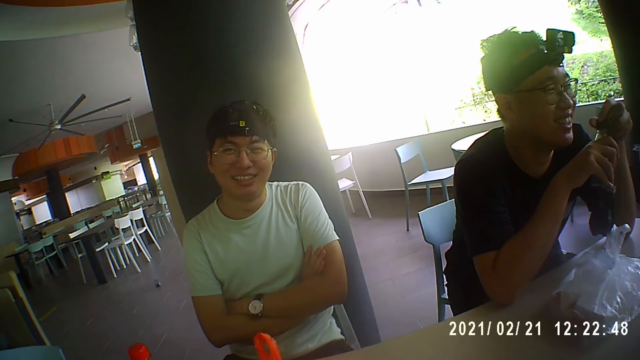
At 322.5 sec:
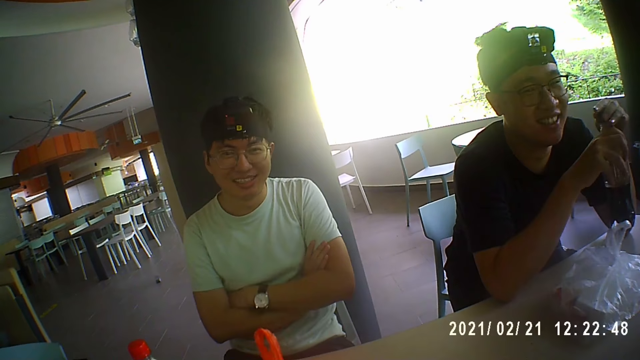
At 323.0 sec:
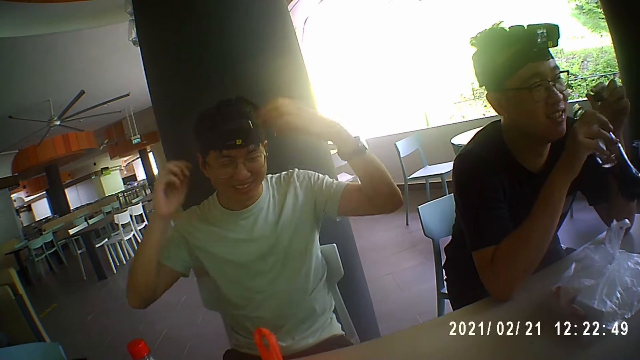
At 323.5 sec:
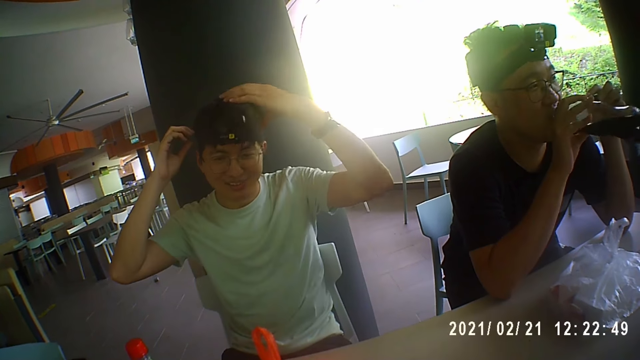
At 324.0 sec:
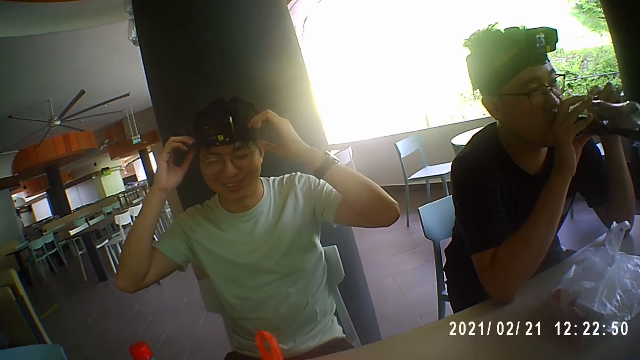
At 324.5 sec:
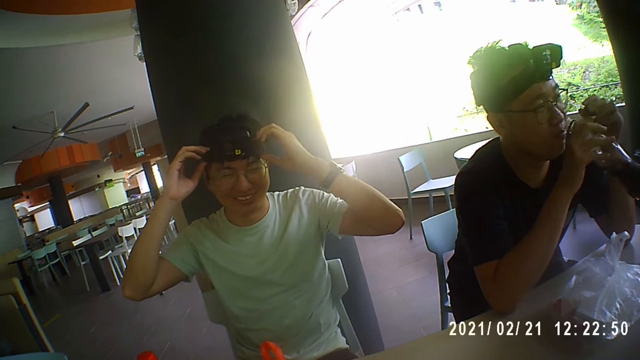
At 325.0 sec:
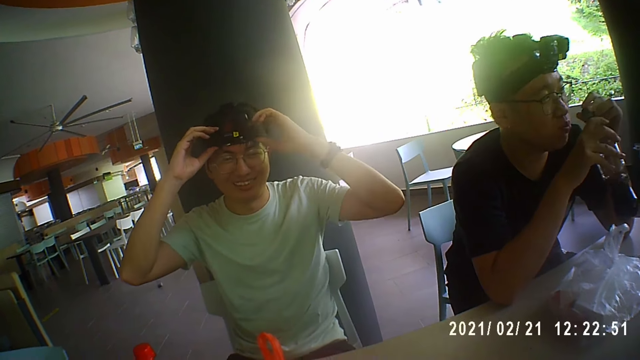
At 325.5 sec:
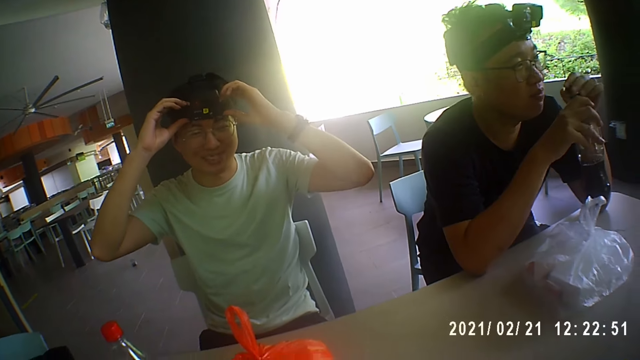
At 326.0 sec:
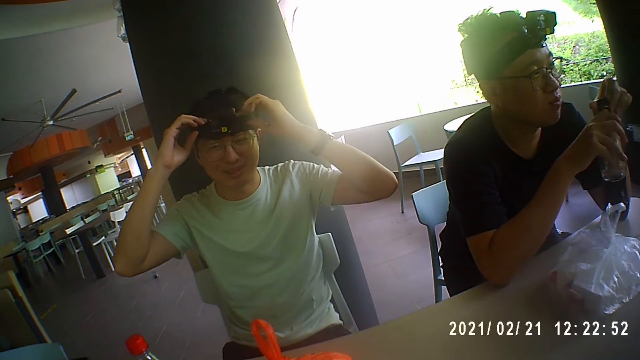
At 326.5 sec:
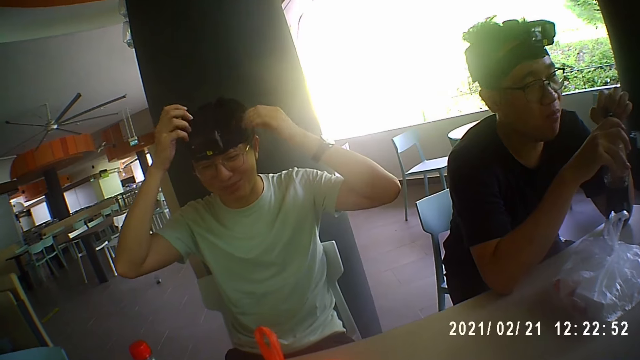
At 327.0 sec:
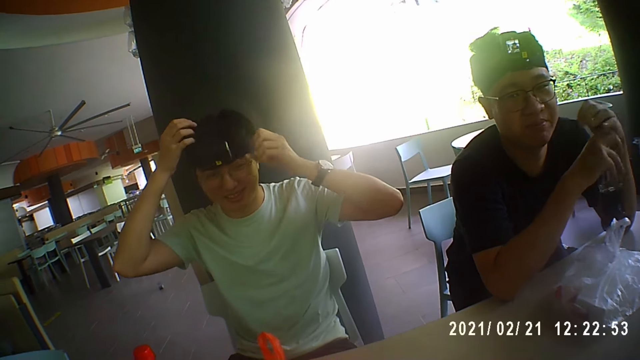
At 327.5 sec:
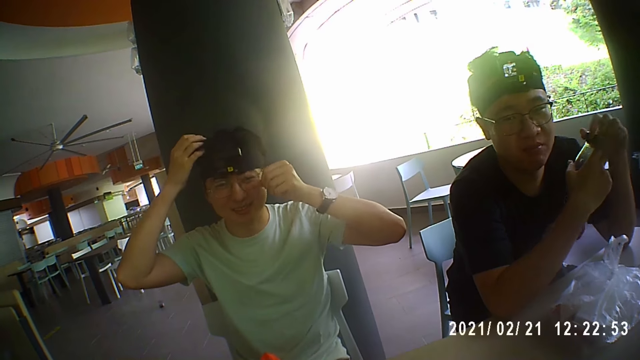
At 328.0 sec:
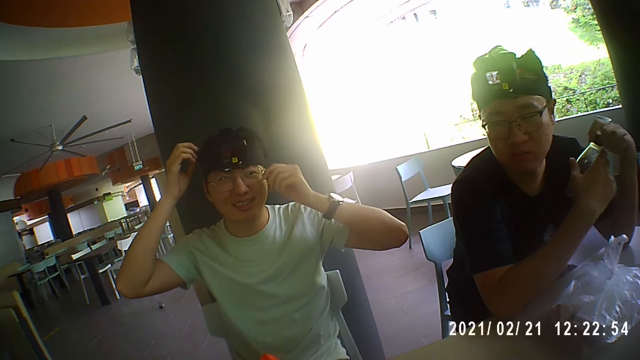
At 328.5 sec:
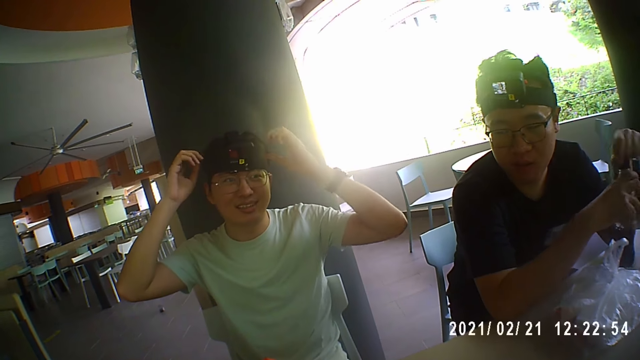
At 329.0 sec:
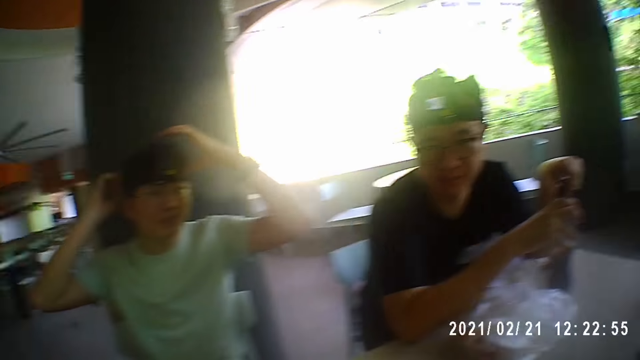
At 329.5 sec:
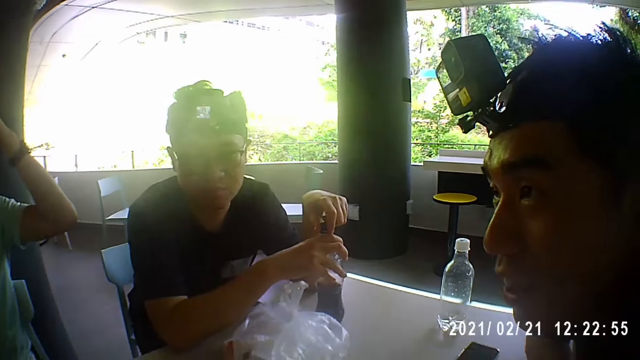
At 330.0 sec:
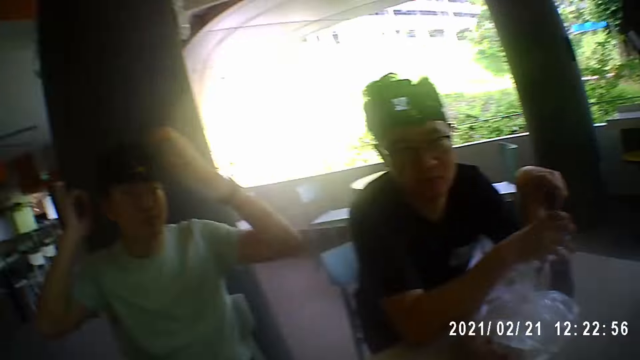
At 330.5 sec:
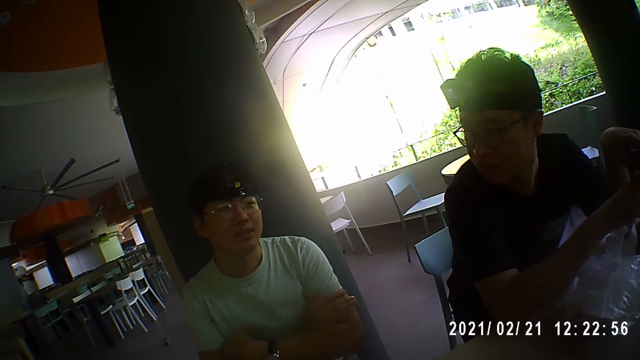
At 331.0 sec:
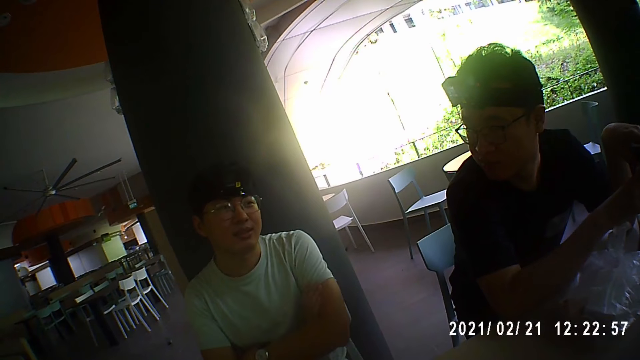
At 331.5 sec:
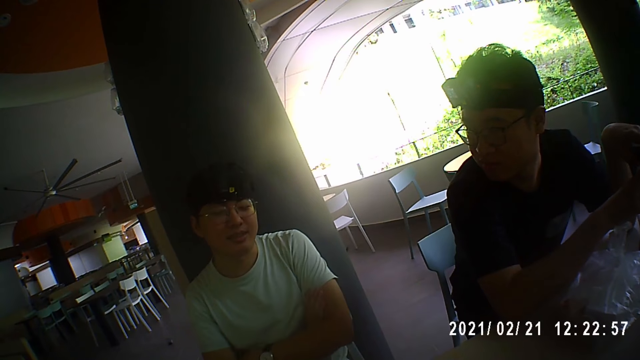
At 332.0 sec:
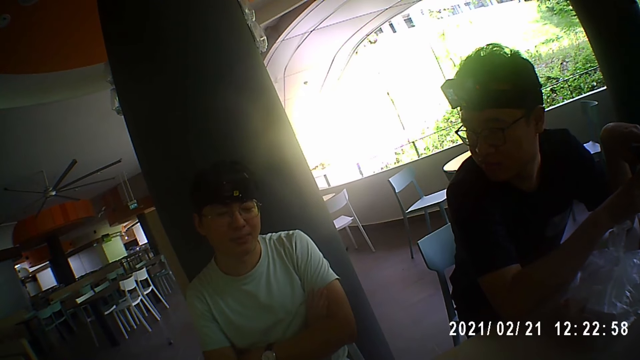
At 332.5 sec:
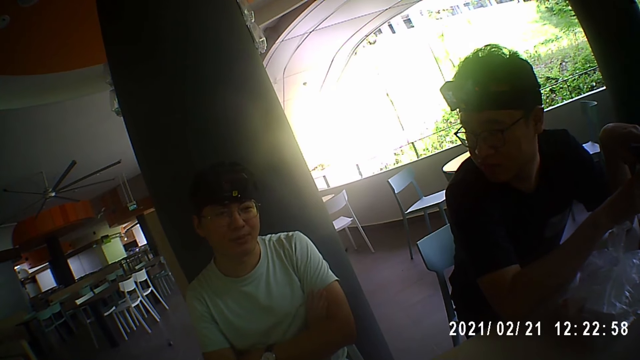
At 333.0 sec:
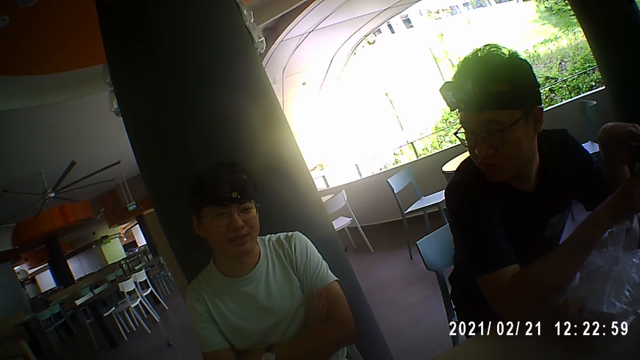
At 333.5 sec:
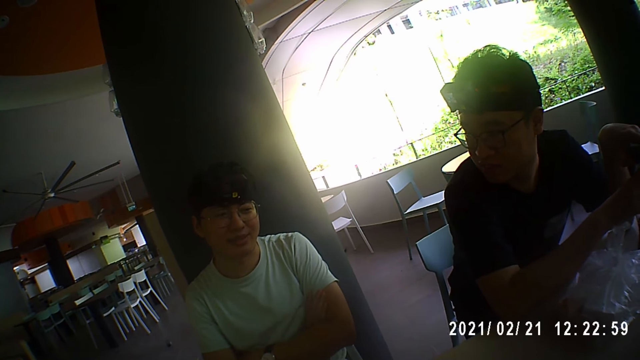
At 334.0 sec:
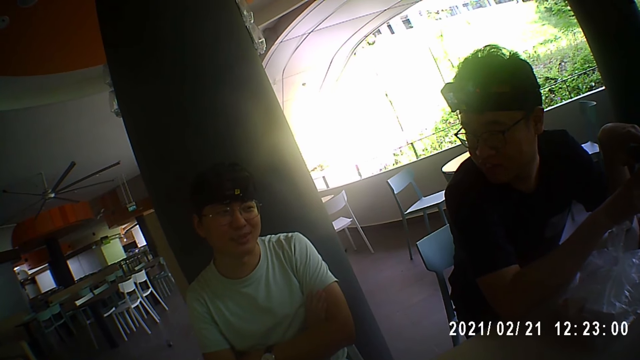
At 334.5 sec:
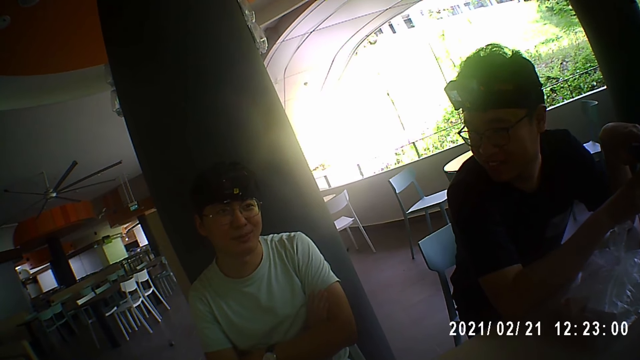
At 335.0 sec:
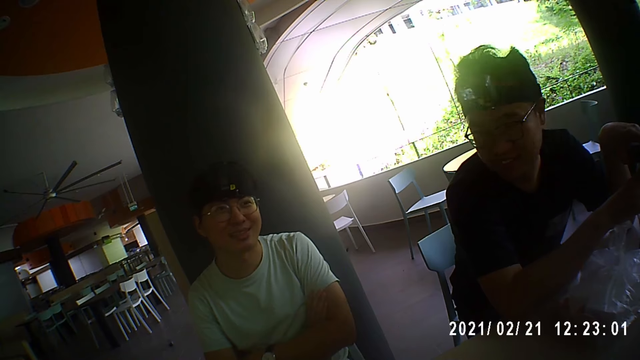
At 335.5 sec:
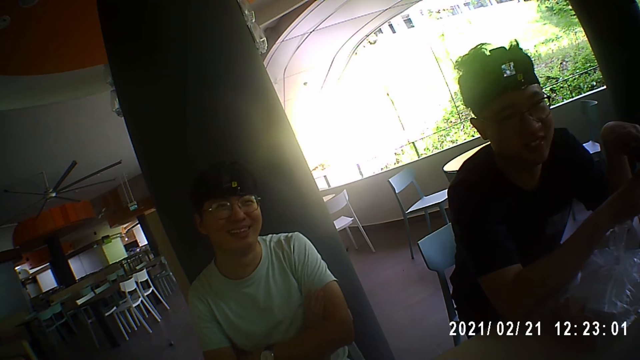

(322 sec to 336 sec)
A man opens a lid of the soda bottle in his right hand with his left hand. The camera wearer interacts with another man. The first man drinks soda from the soda bottle in his right hand. The second man touches a camera on his head with his left hand and touches the camera strap on his head with his right hand. The second man moves his hands around the head and adjusts the camera on his head with his hands. The first man closes the soda bottle in his right hand with the lid in his left hand. The second man touches his head with his right hand and touches his face with his left hand. The first man places the soda bottle on the table with his hands. A third man converses with the camera wearer, the second man and the first man. The second man folds his hands on his chest. The third man interacts with the second man.

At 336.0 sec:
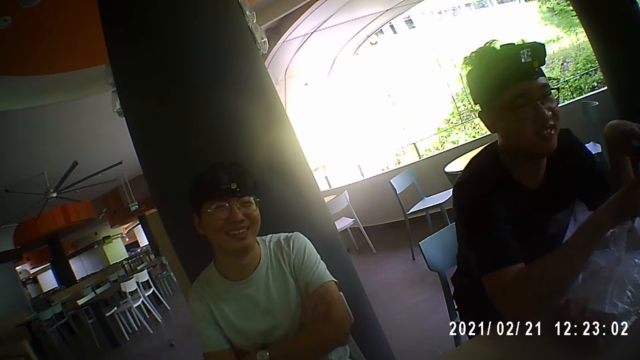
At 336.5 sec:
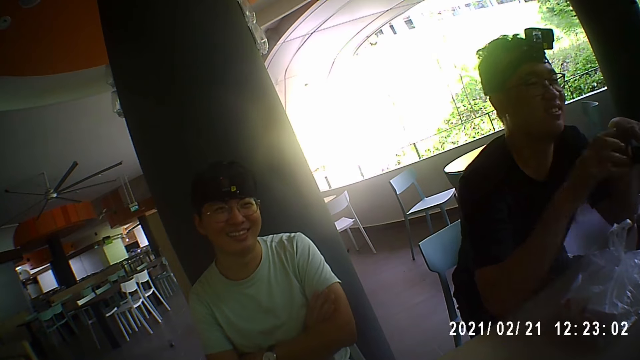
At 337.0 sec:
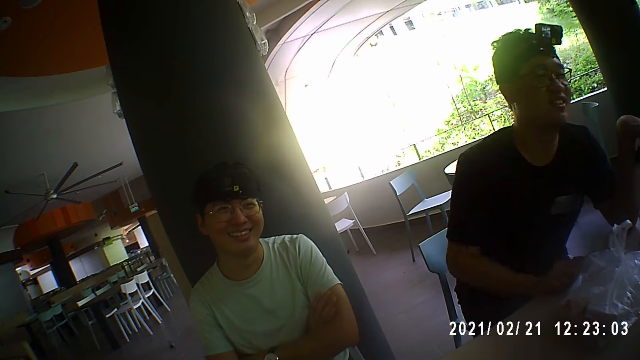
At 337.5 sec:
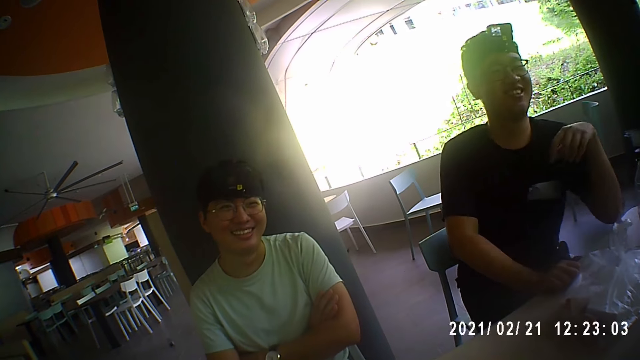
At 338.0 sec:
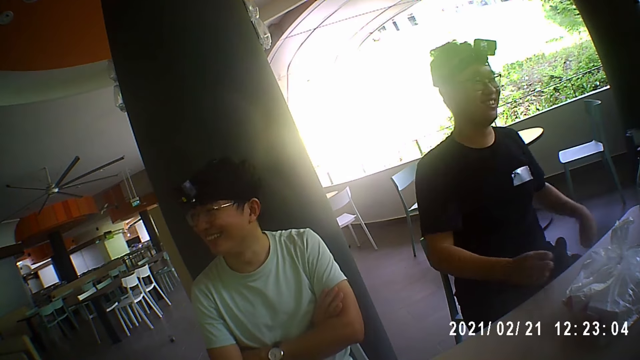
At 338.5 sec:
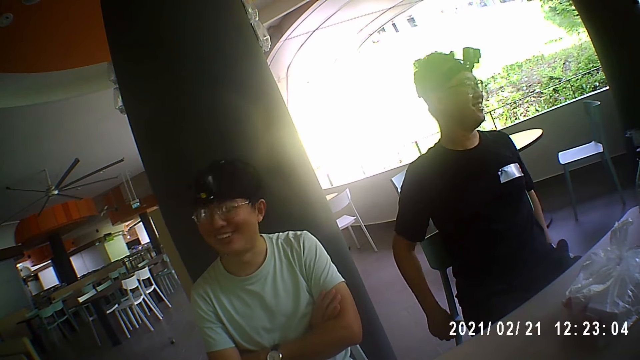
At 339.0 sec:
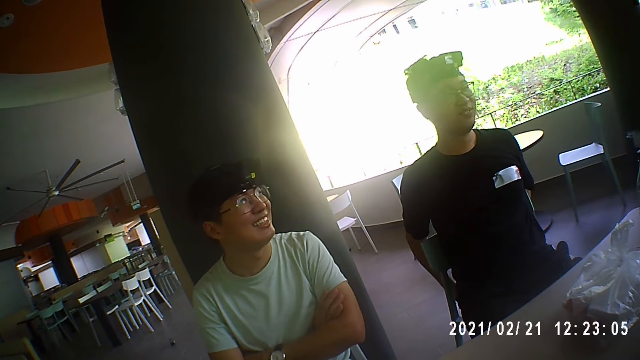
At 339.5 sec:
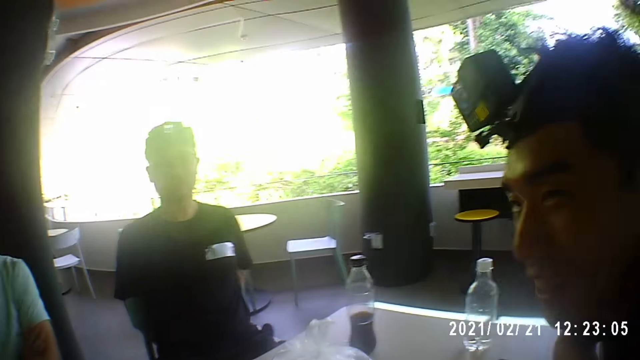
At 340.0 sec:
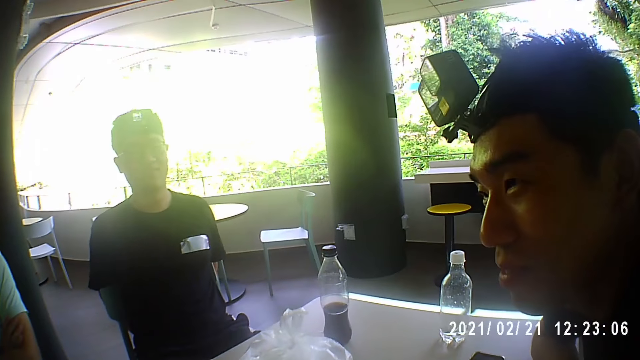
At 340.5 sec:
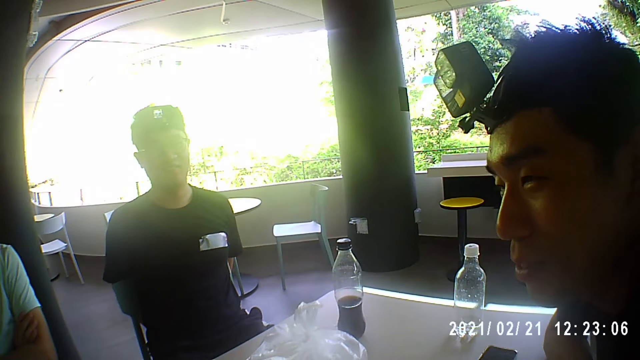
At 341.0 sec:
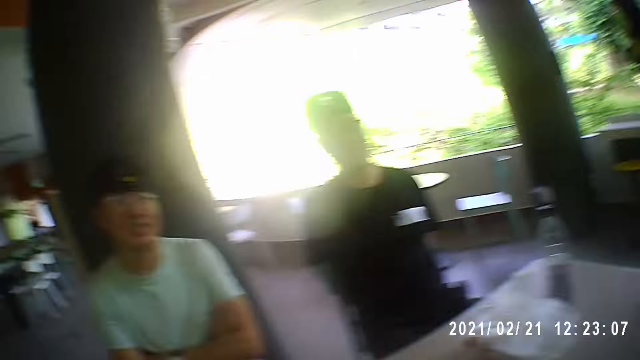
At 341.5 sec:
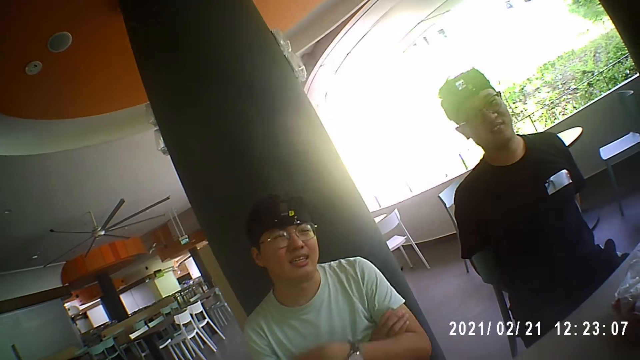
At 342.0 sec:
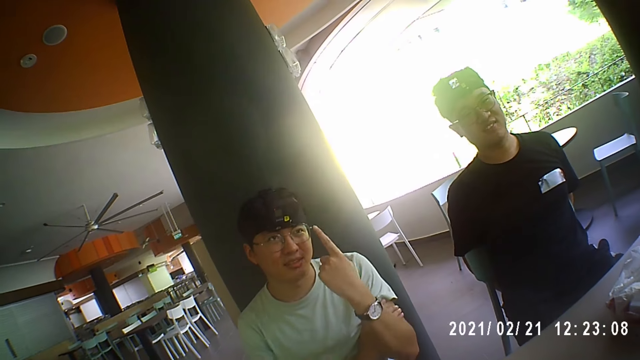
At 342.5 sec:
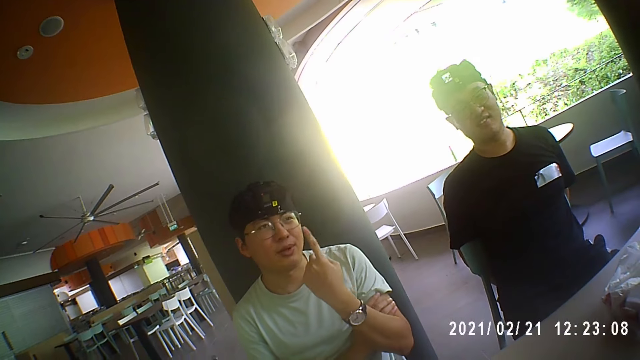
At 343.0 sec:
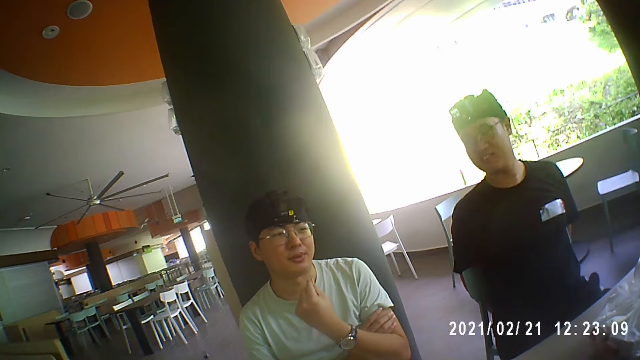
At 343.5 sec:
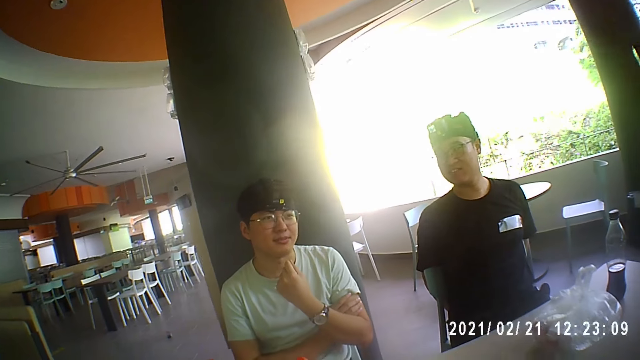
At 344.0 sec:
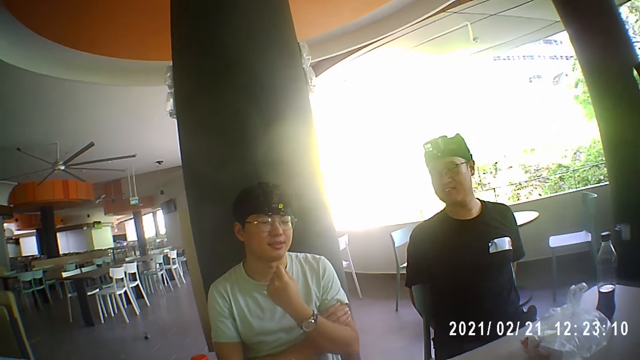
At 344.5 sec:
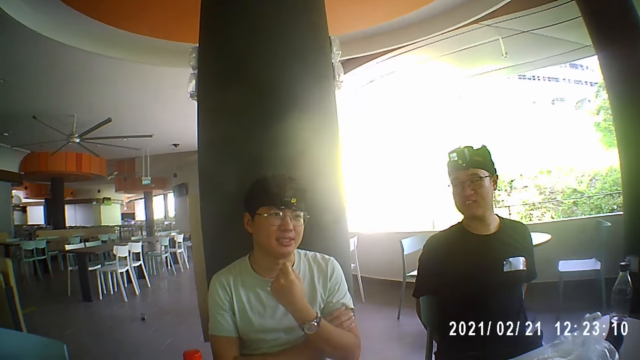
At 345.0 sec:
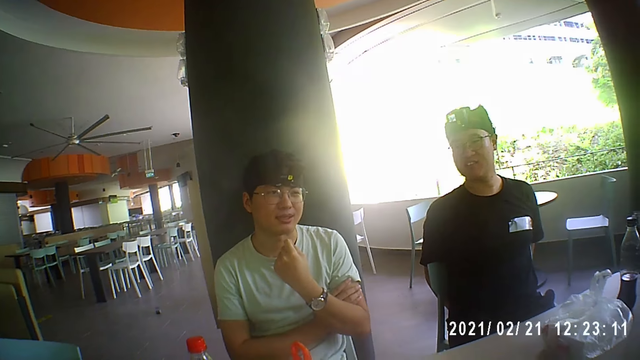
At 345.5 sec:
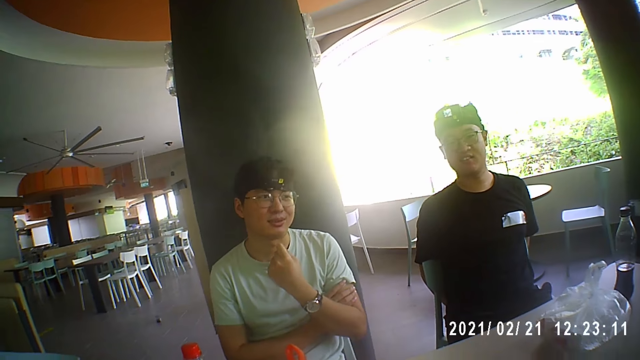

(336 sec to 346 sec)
A man places his right hand on the table. The man touches a chair with his left hand and touches the chair with his right hand. The camera wearer looks at another man. A third man gesticulates with his left hand. The second man interacts with the third man. The third man moves a finger and interacts with the camera wearer. The third man touches his face with his left hand.
